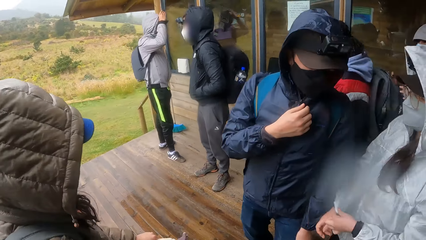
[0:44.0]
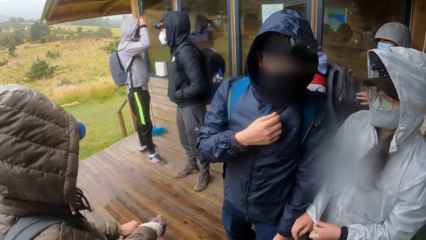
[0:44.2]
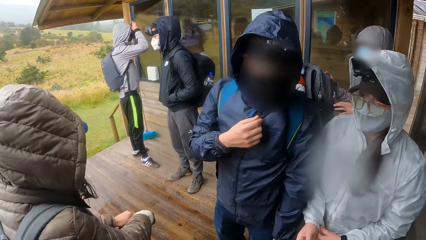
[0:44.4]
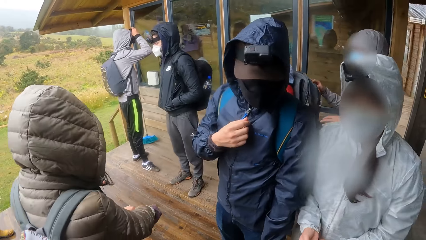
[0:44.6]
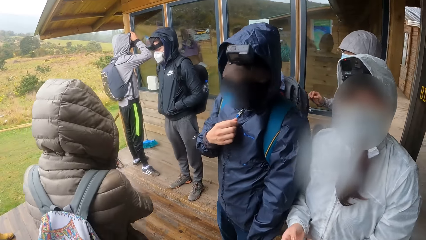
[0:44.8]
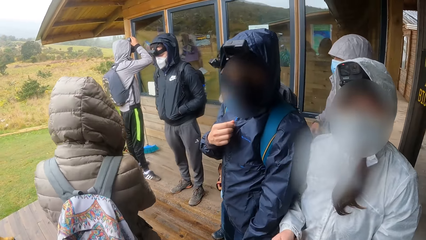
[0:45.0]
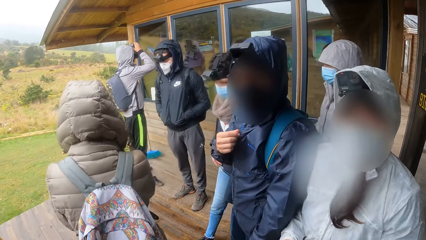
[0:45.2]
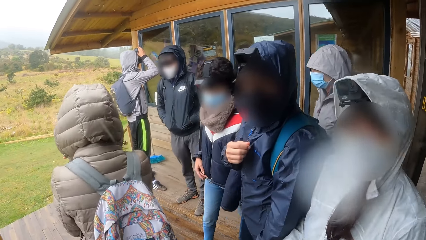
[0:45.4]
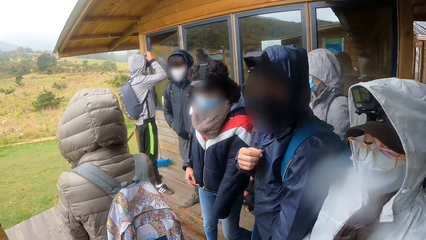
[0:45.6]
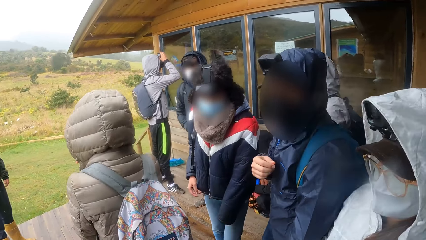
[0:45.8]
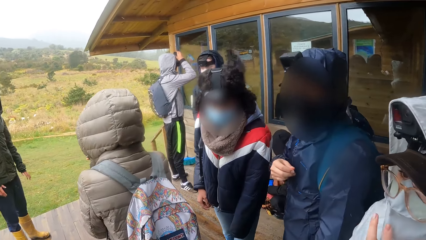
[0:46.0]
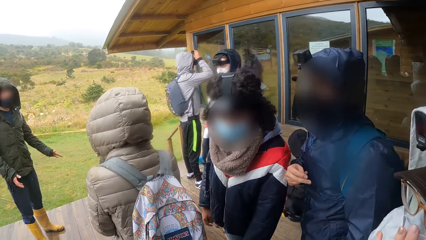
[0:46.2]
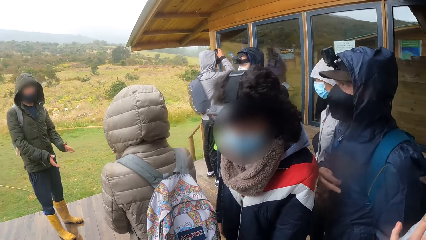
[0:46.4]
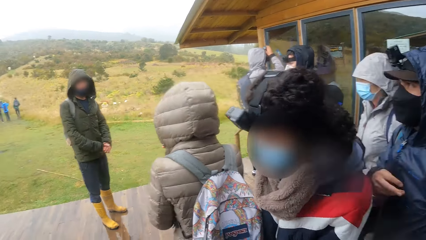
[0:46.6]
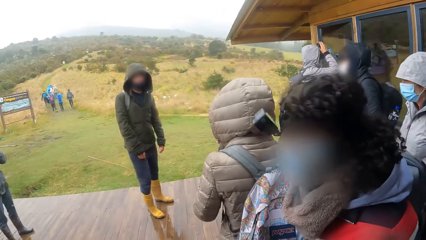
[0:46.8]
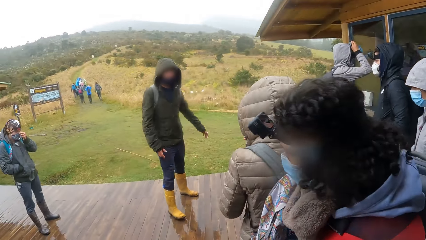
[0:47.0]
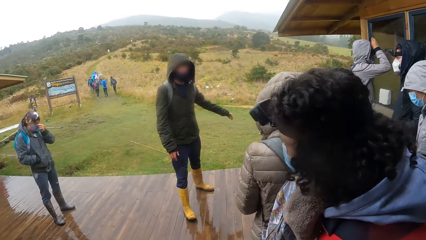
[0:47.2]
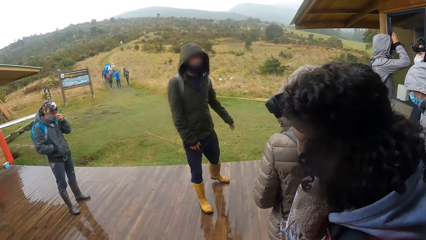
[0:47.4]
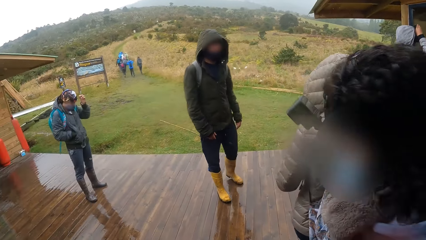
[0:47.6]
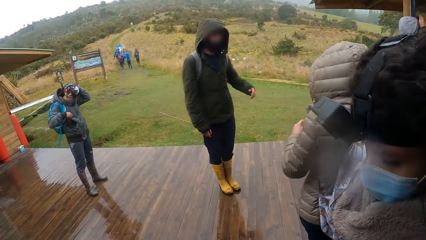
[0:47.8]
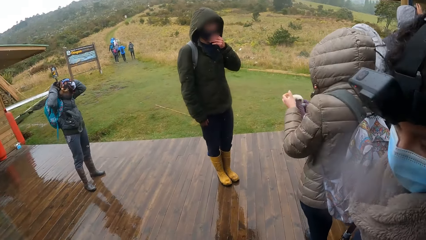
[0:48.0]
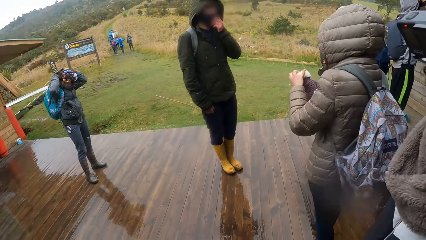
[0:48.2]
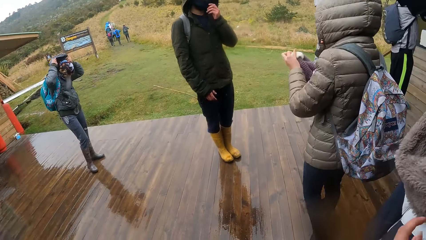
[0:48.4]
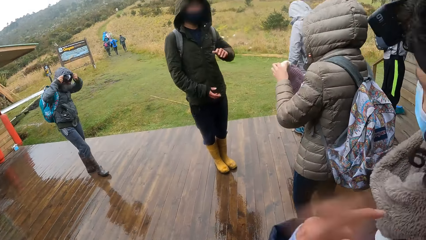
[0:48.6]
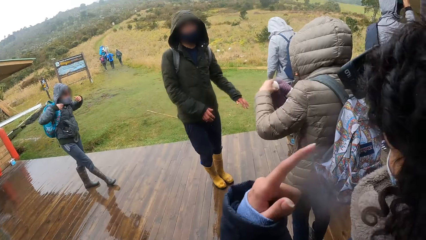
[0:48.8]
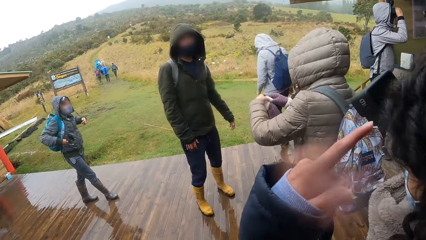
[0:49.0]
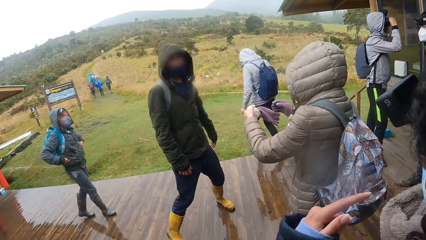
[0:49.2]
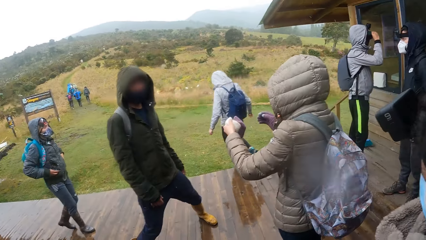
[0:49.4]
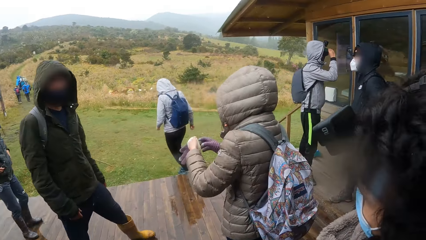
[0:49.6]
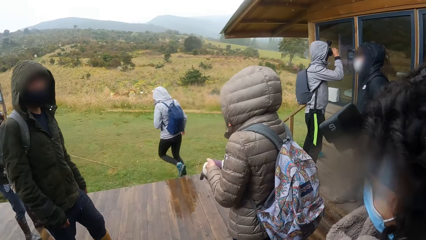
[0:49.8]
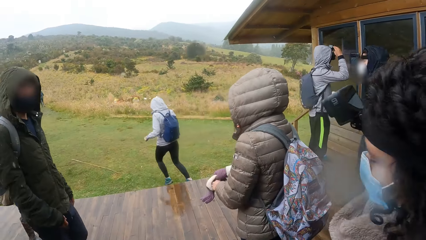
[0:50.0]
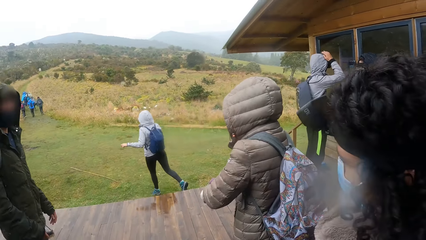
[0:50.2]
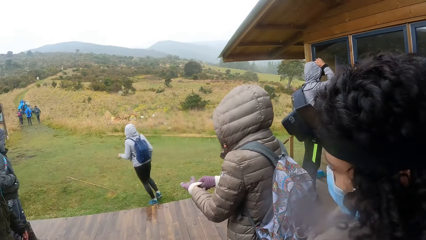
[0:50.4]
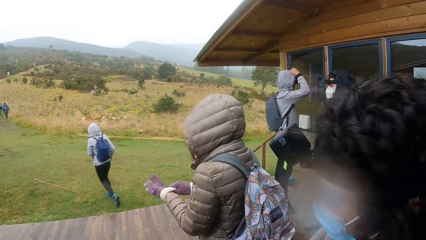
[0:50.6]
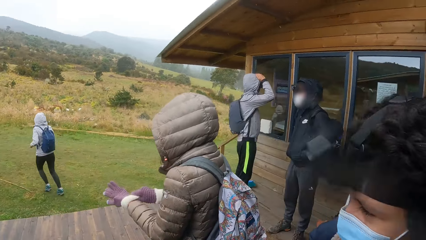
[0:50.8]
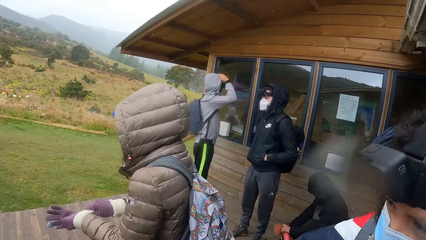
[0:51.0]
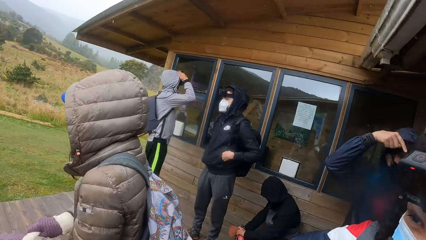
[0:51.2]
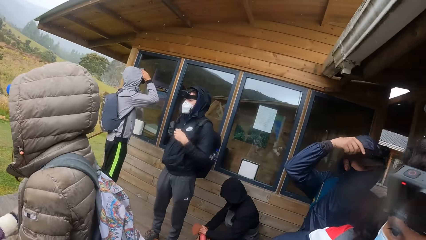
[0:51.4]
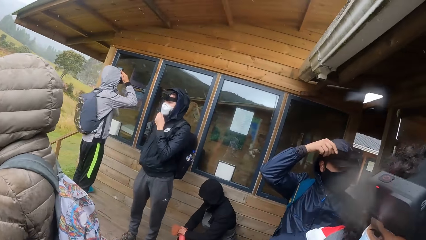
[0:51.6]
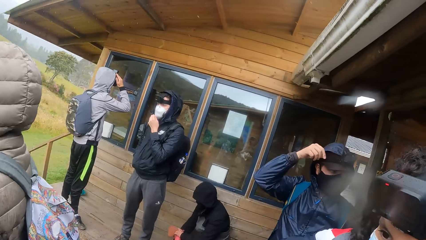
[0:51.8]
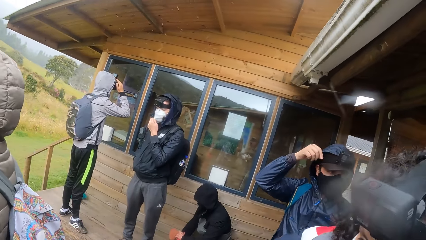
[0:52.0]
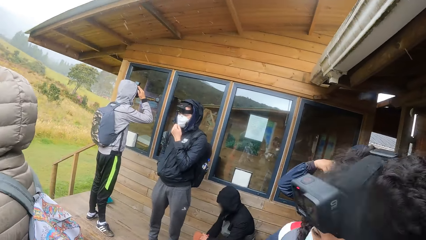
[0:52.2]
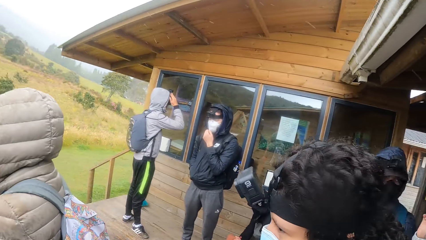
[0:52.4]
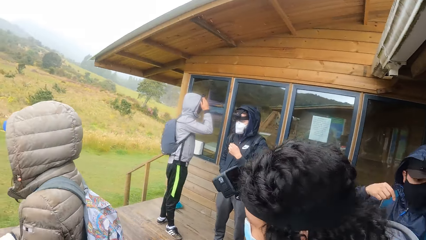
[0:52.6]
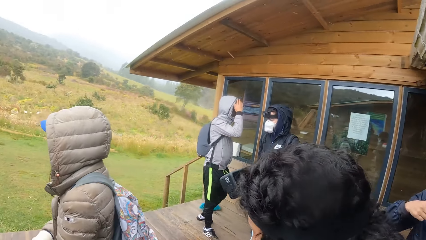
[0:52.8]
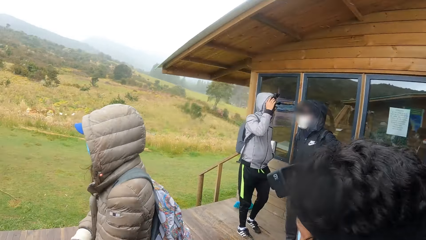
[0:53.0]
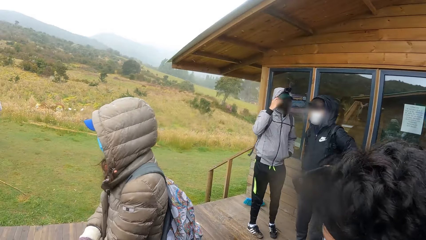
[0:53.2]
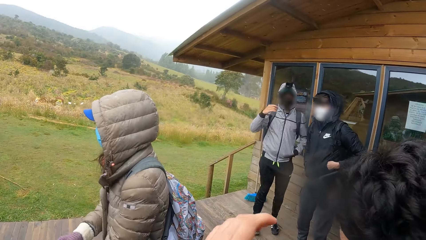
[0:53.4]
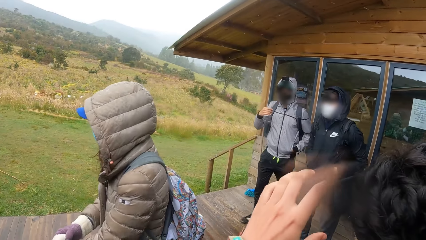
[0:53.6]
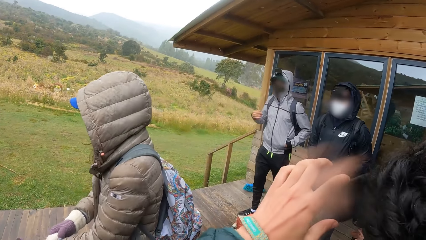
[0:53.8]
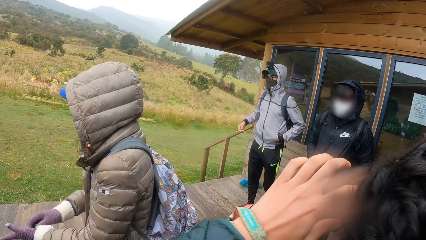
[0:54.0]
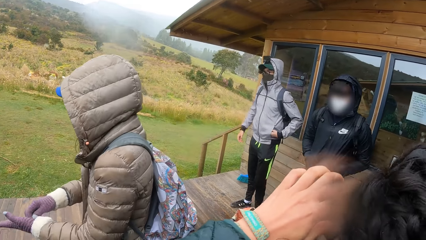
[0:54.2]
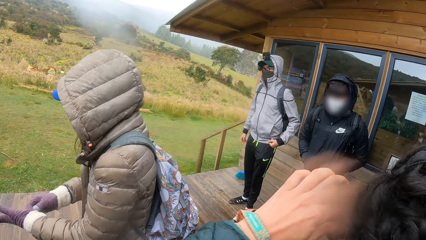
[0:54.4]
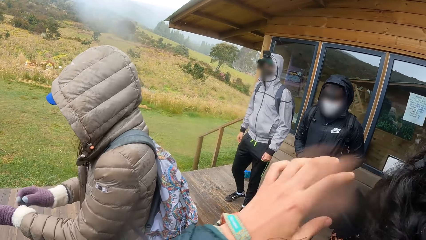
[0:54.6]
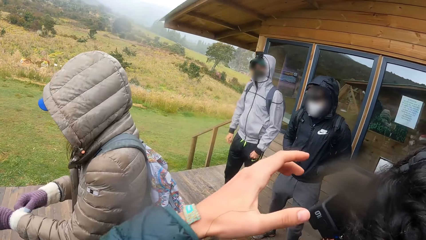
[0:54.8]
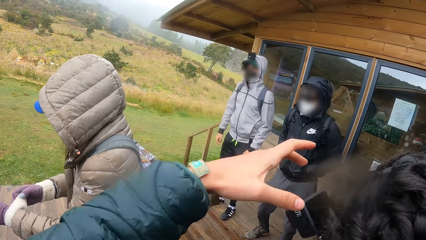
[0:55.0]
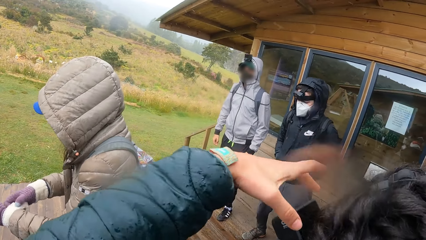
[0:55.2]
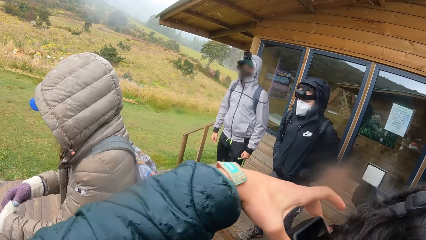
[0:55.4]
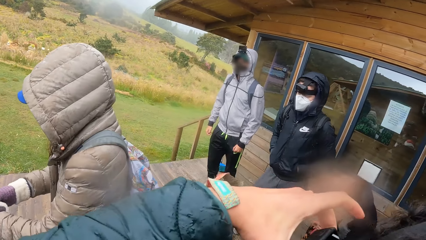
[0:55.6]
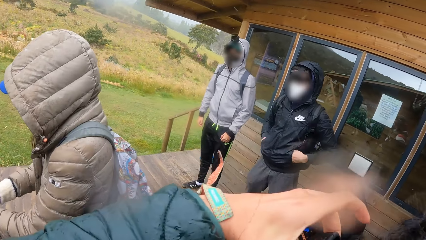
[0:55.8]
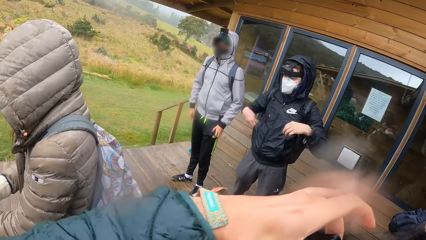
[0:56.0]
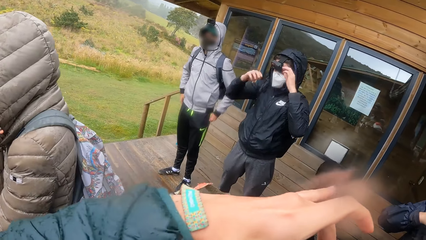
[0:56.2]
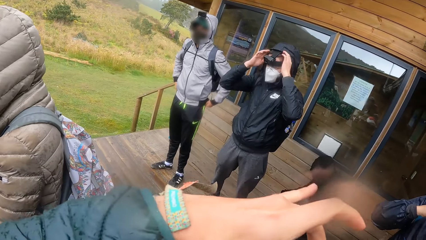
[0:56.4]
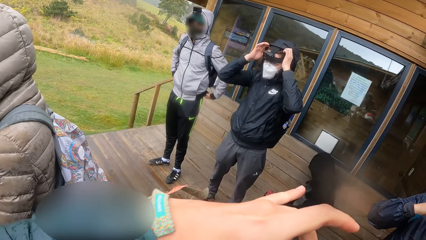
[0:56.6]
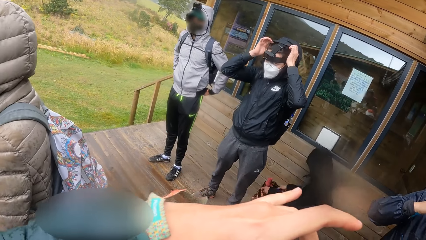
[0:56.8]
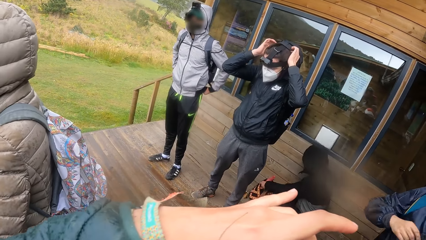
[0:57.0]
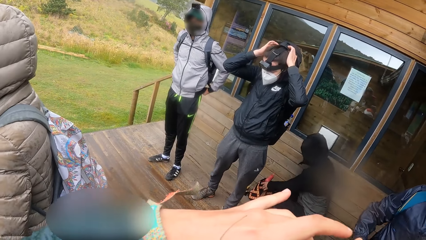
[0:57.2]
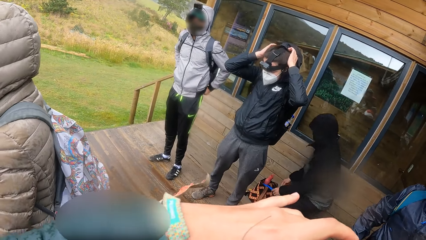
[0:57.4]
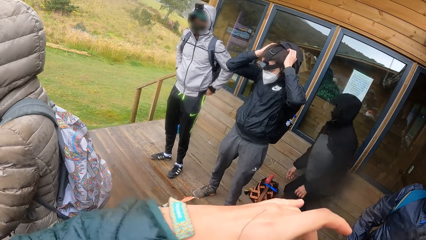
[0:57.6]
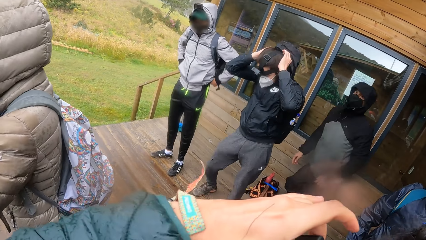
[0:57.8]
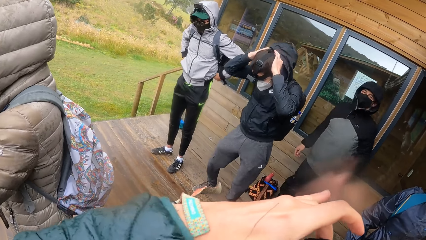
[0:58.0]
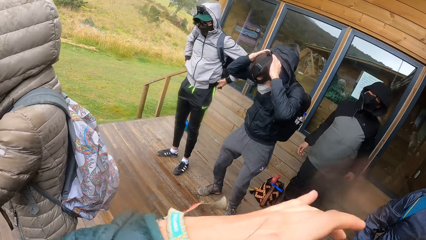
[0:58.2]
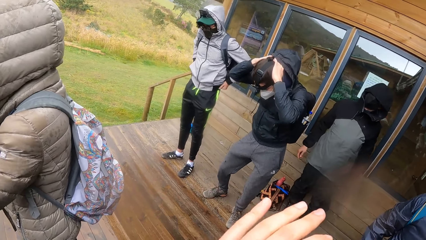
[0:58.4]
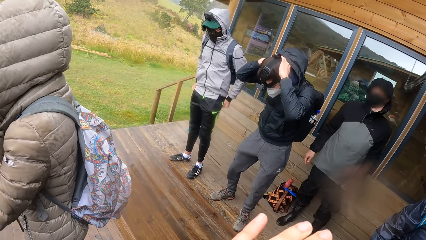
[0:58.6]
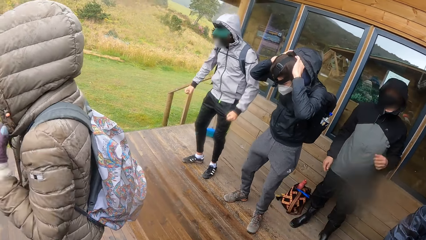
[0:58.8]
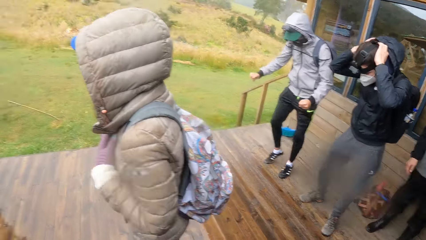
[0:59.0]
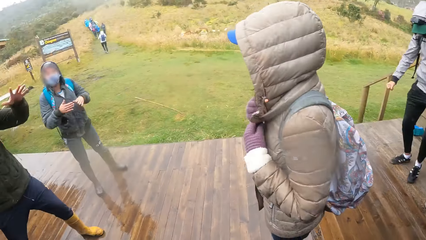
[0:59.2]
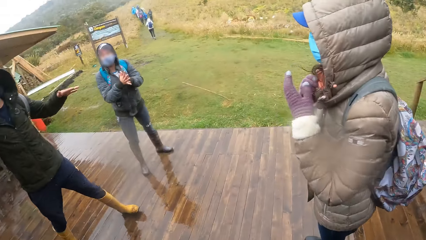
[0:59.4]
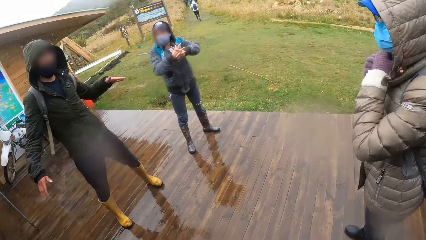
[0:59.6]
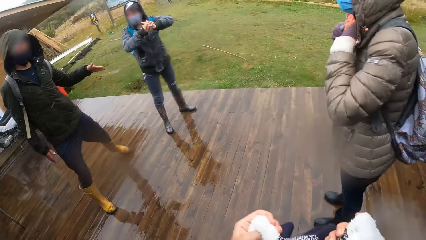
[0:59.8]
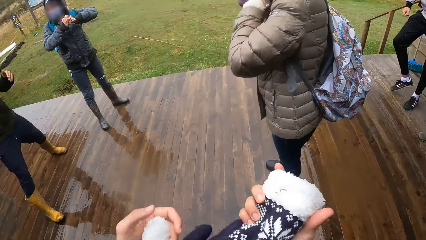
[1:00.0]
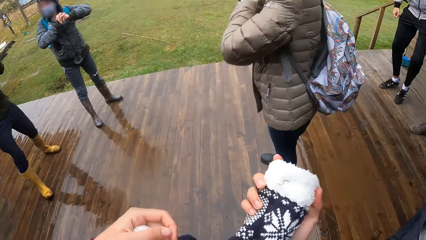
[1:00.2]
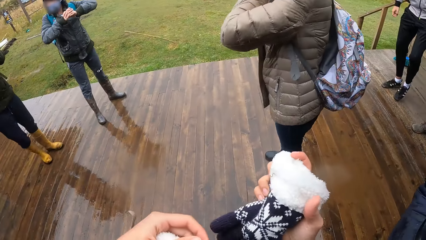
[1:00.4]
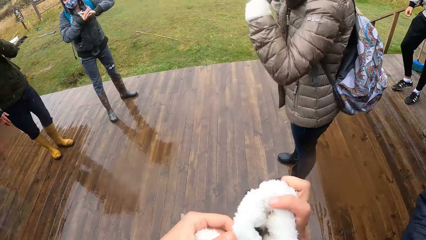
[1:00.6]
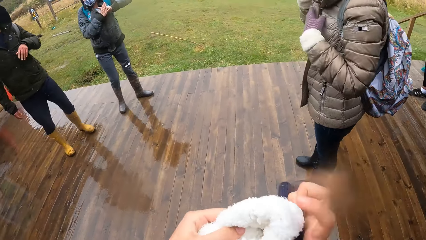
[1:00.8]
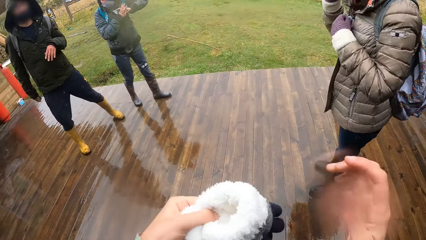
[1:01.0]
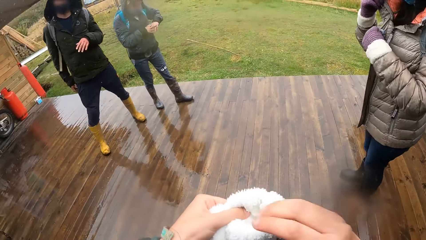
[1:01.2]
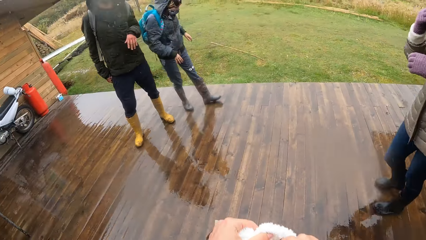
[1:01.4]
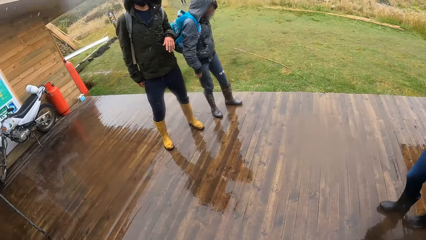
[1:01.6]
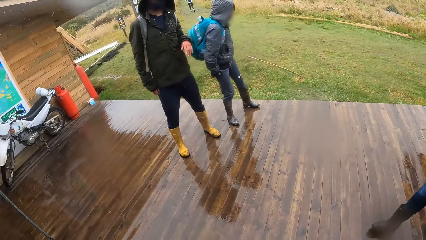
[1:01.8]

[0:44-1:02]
A man jams both hands together. The man adjusts a facemask on his face with his left hand. Another man wears a hoodie on his head with both hands. The camera wearer stands at the veranda. The woman wears a glove on her left hand with her right hand. The camera wearer looks around the building. A third man adjusts the hoodie on his head with both hands. A fourth man adjusts joggers on his body with both hands. The third man wiggles with his legs. The fourth man adjusts a cardigan on his body with both hands. A fifth man holds his hands together. A sixth man stands at the veranda with his legs apart. The camera wearer holds gloves with both hands. The sixth man closes his legs. The camera wearer switches the gloves to the other hand. The sixth man walks toward the fifth man. The camera wearer puts on the glove.
